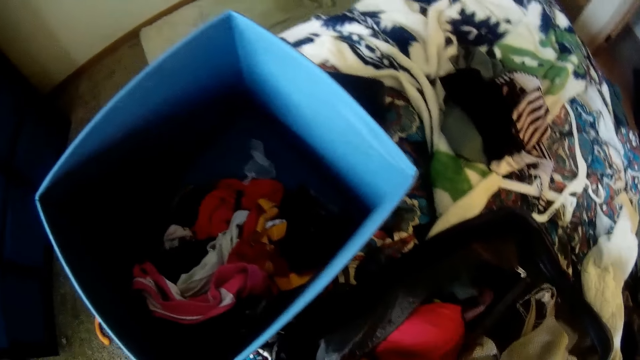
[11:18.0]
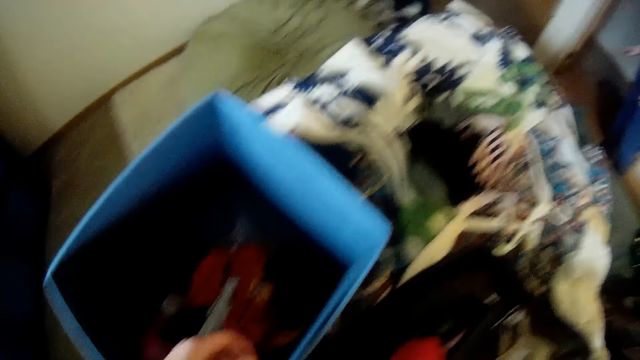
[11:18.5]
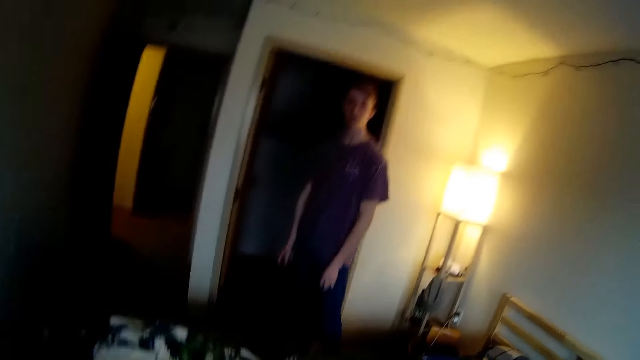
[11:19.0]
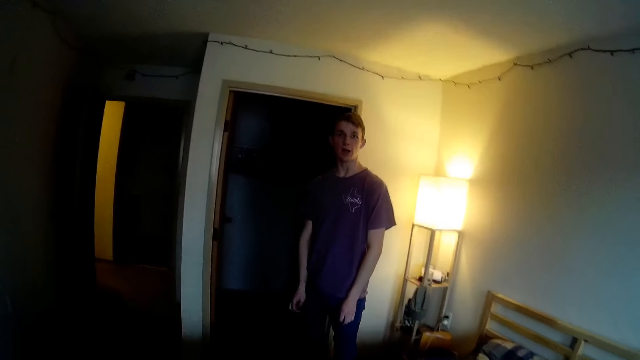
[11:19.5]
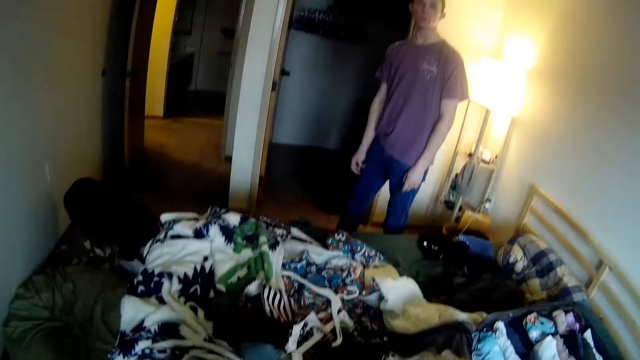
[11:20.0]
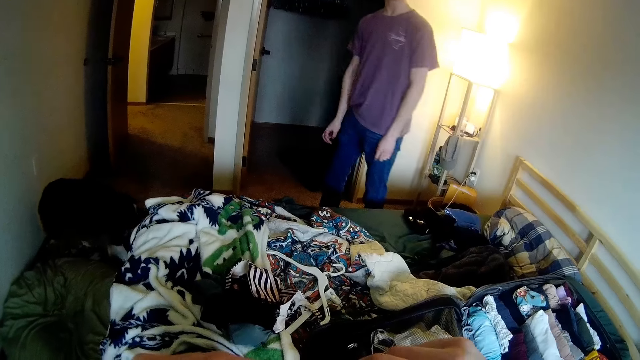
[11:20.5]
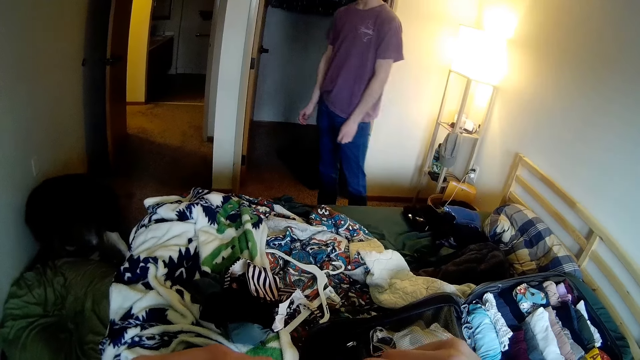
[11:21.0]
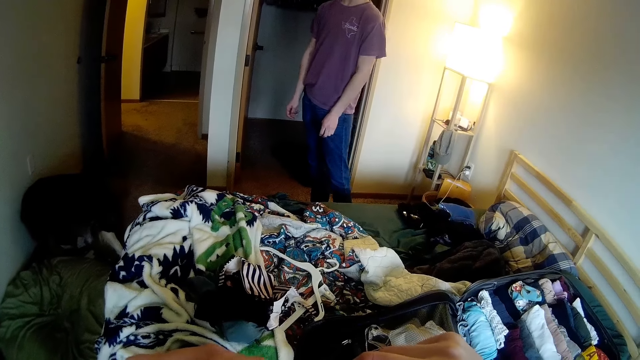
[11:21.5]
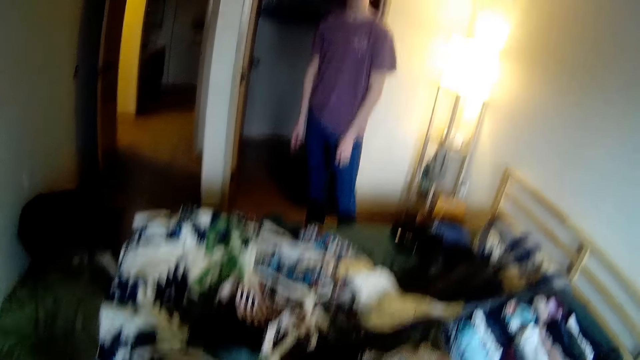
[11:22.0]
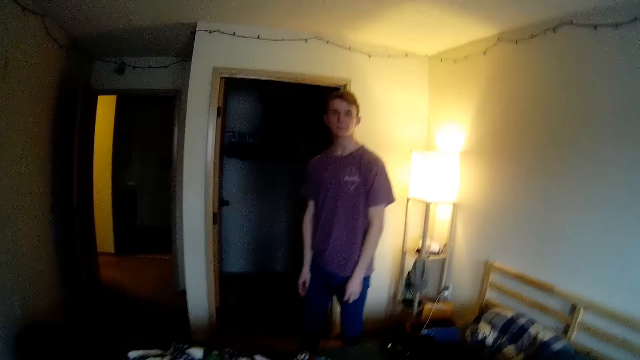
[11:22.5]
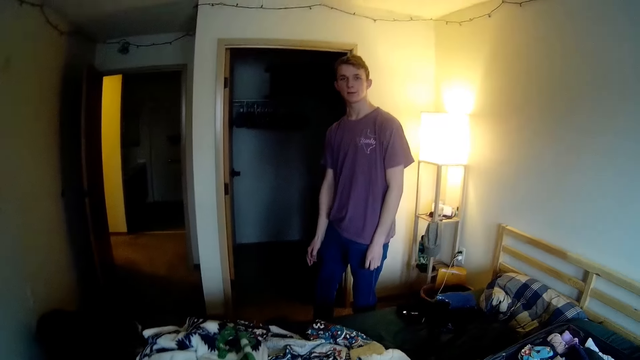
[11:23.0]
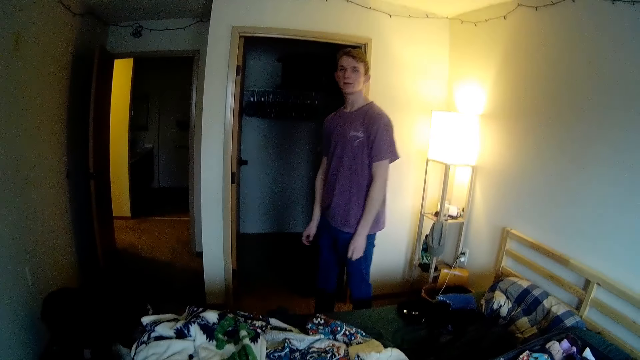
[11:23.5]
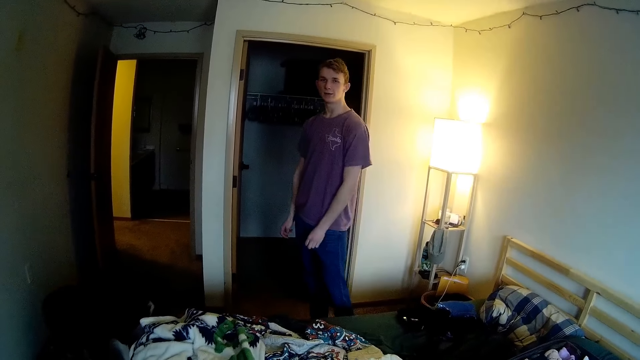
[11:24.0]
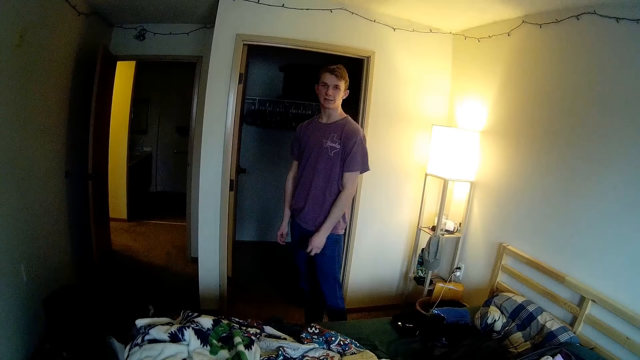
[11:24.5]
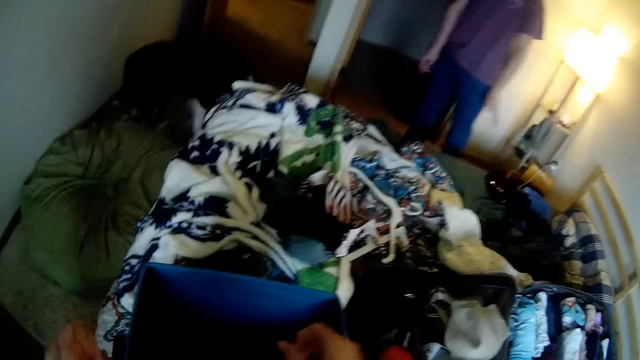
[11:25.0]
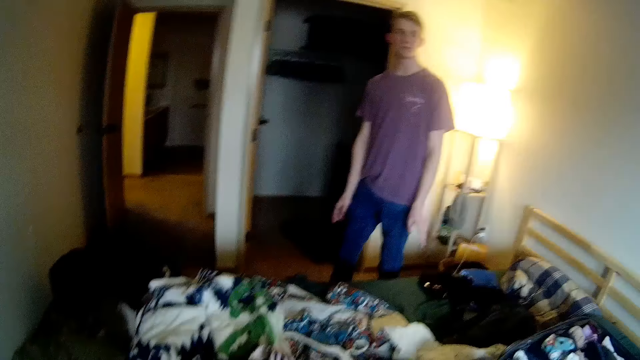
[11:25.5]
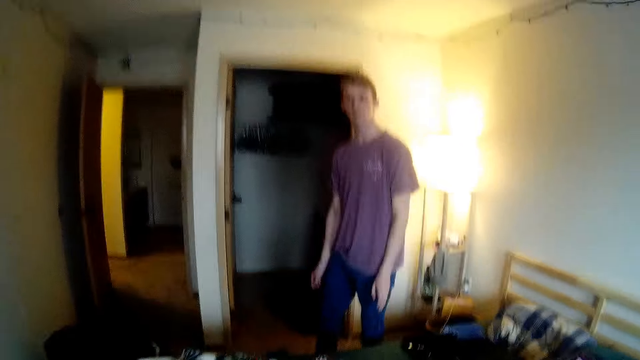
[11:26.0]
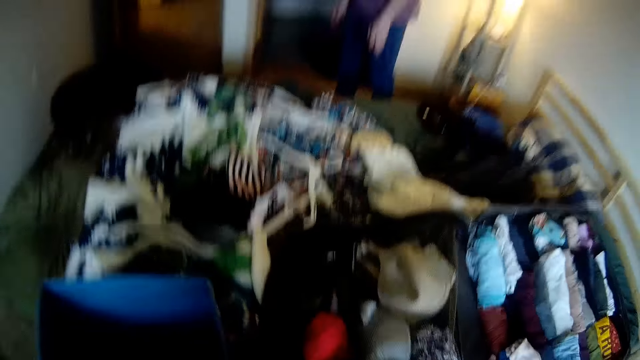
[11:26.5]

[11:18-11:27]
The camera wearer looks at the man. They interact with the man.

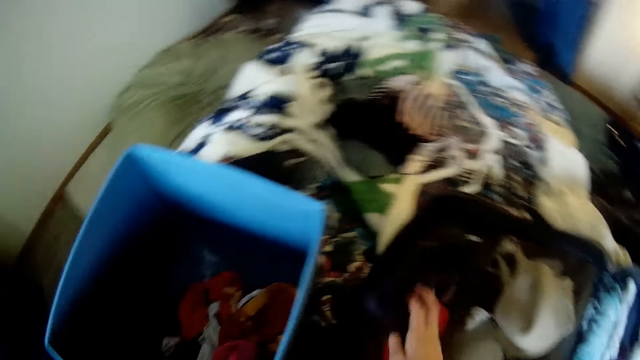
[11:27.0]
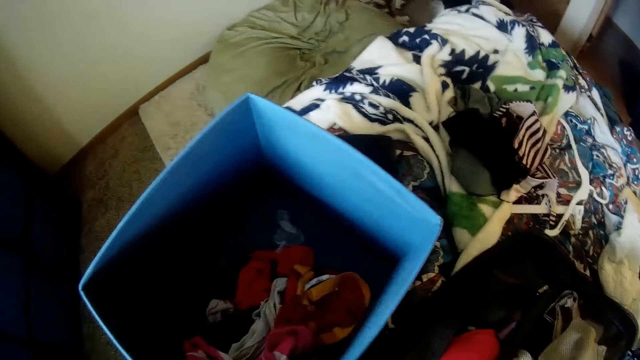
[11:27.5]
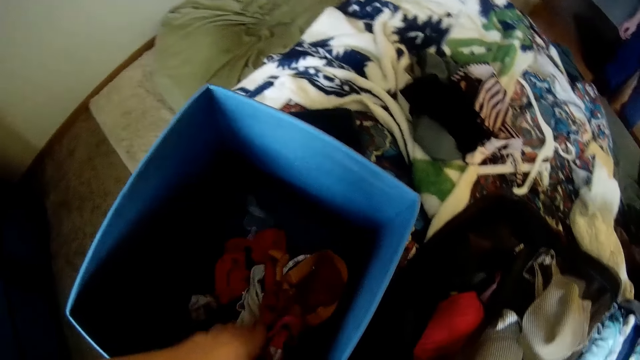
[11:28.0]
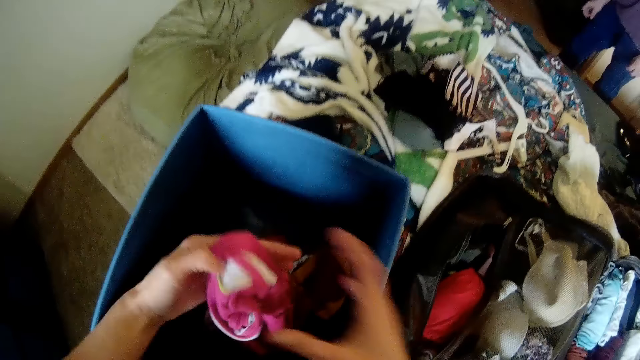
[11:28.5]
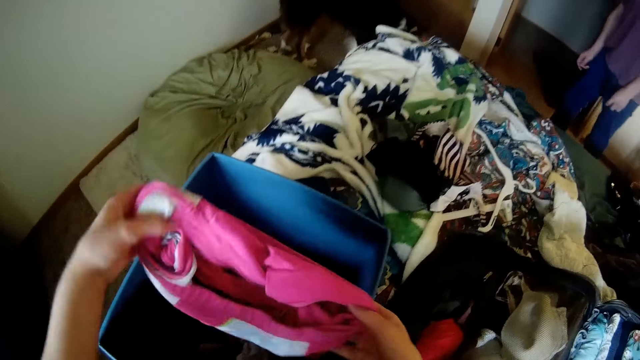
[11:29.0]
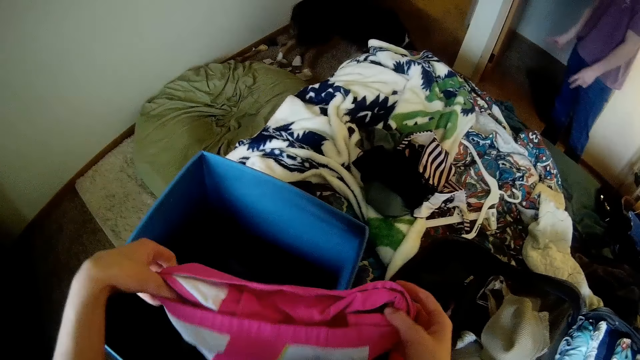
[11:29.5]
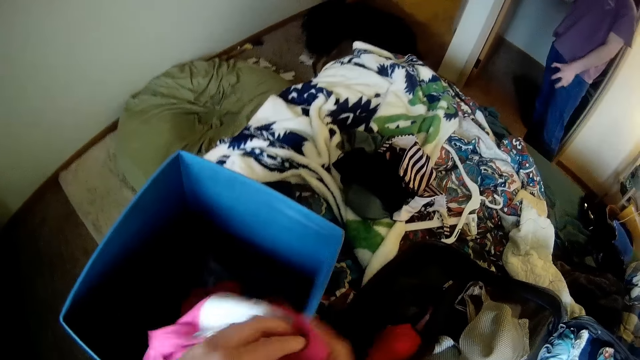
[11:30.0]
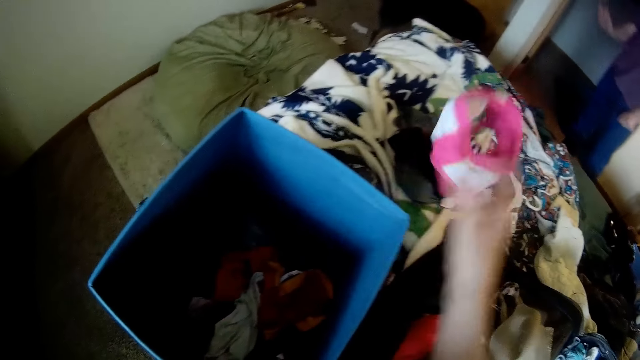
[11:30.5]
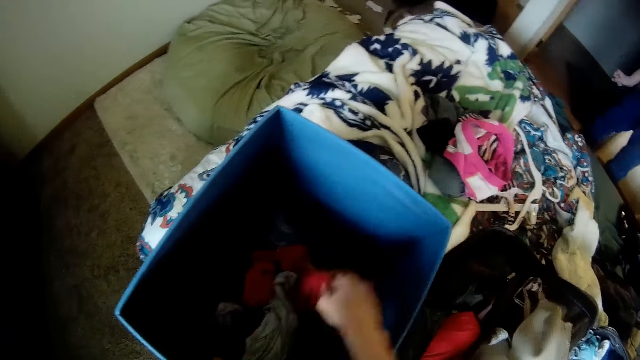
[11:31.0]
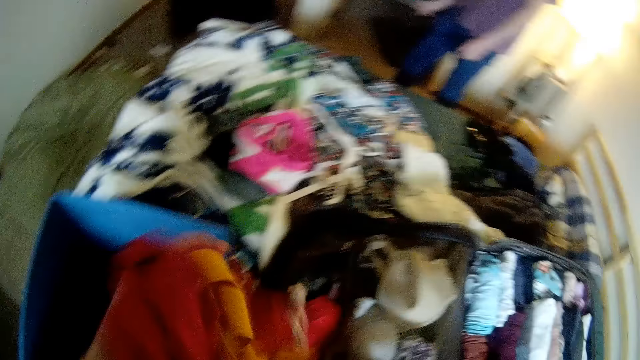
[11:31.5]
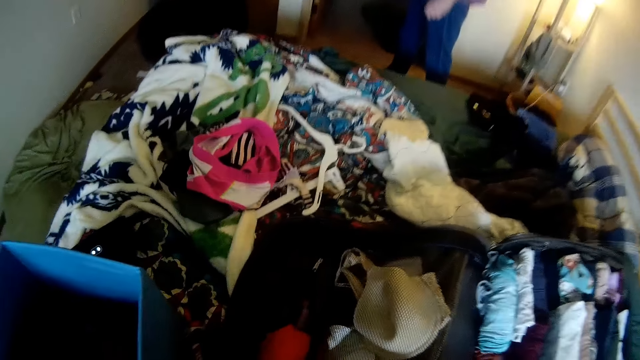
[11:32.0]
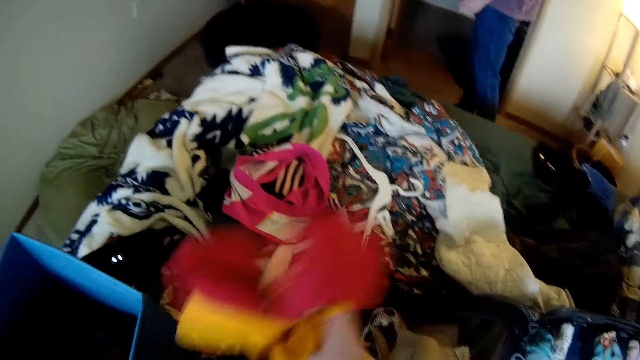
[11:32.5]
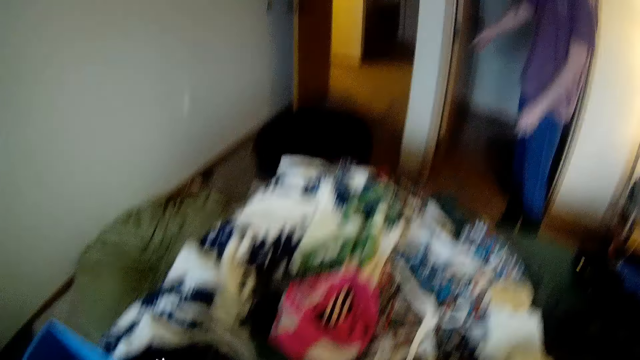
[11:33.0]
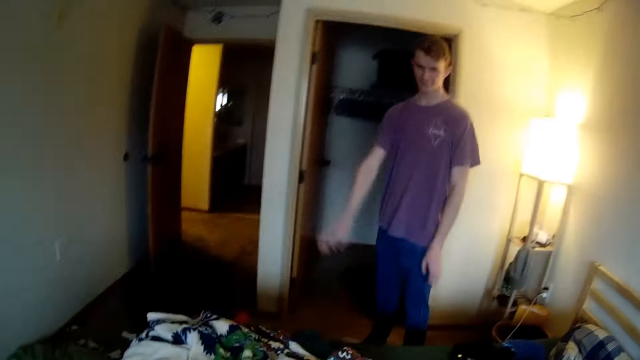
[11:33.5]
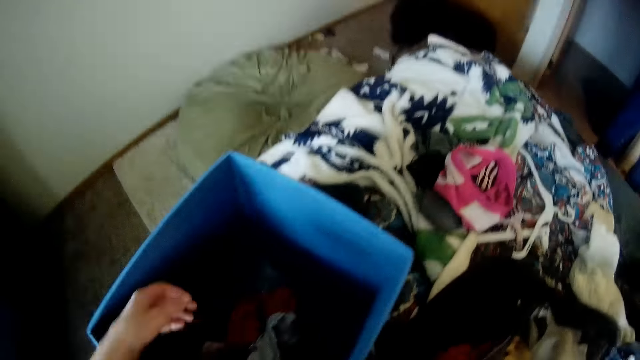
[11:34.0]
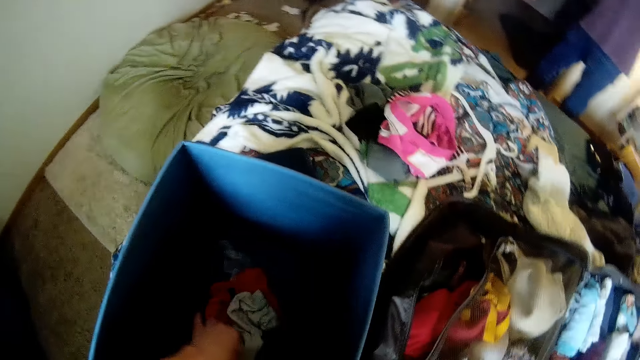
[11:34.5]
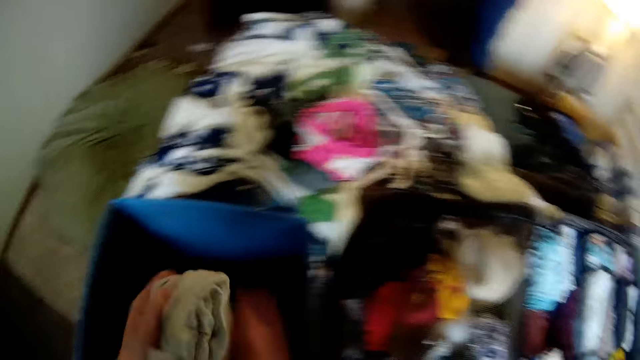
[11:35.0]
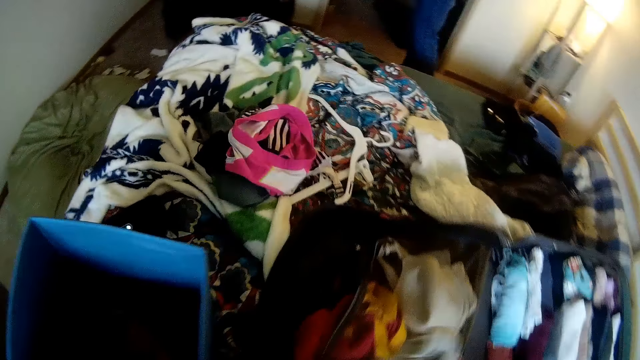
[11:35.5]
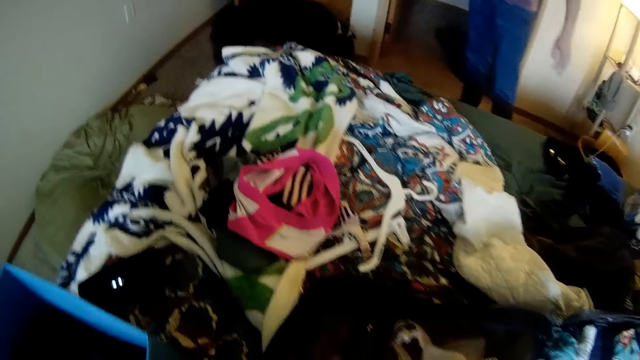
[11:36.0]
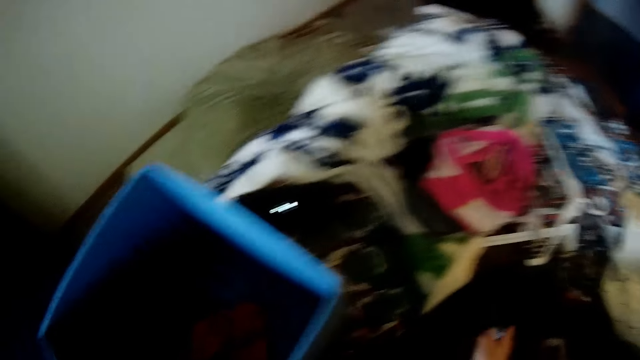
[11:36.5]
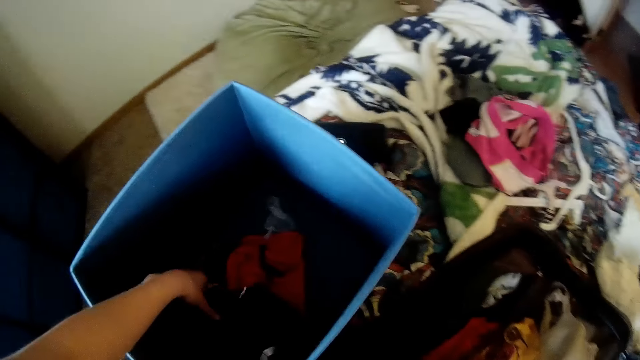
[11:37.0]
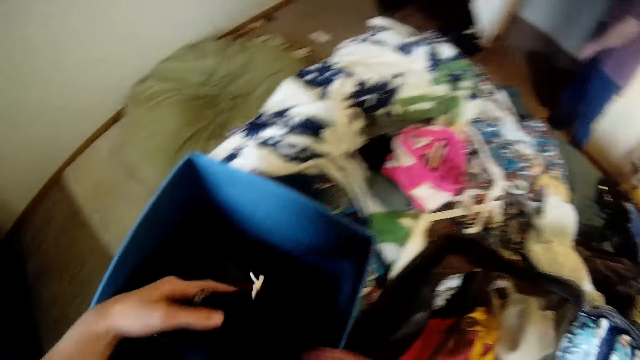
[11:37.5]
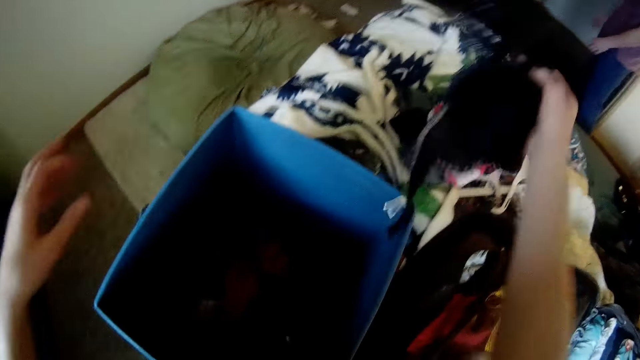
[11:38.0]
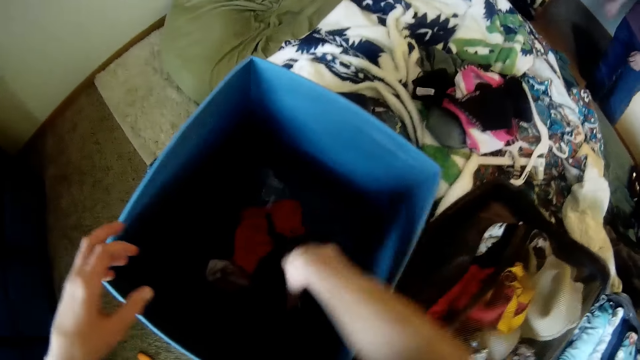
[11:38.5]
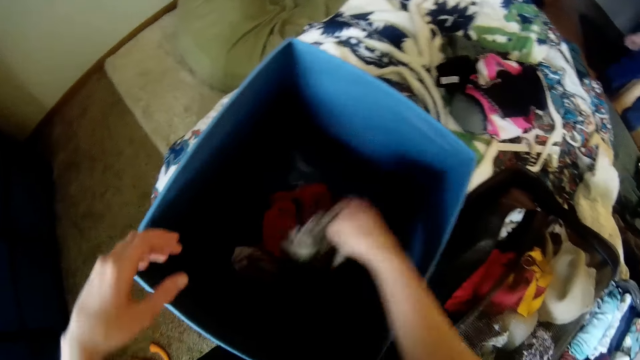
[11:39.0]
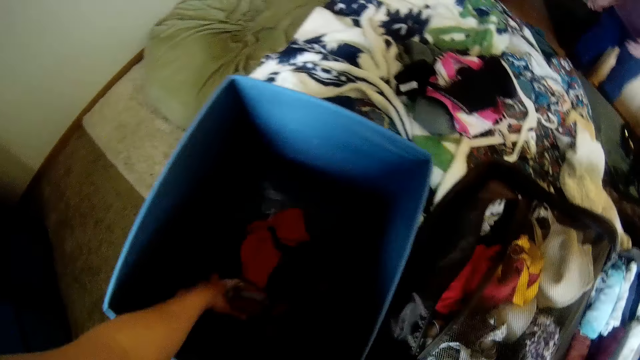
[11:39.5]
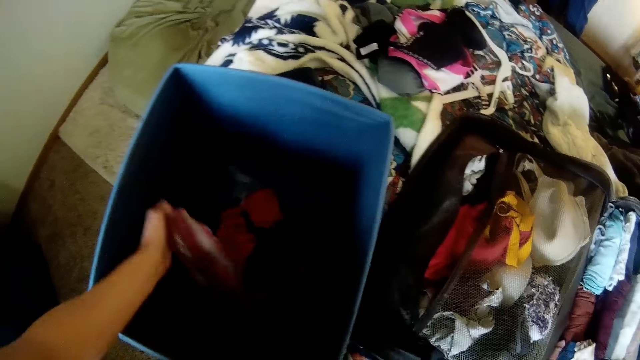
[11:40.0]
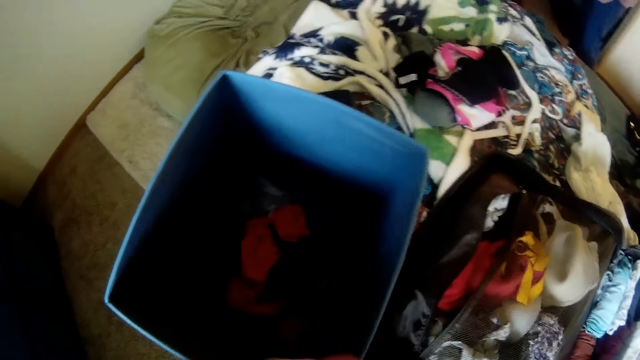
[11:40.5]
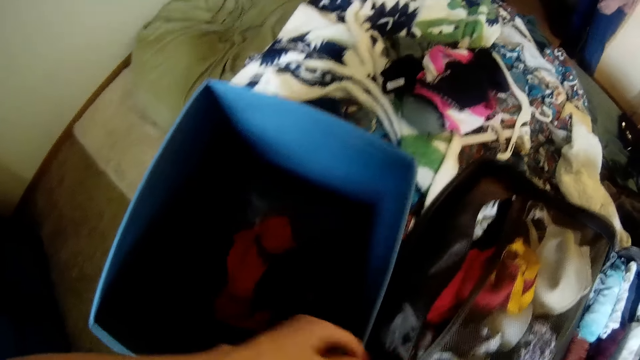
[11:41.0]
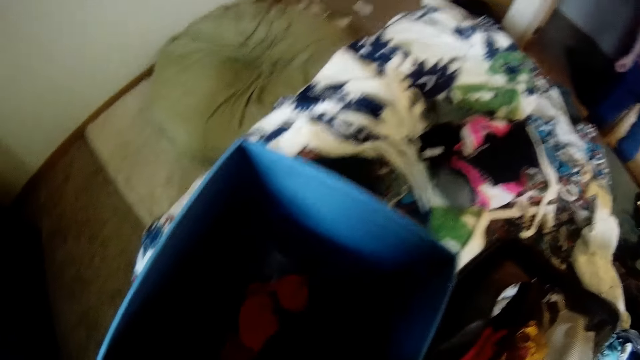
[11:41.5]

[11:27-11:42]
The camera wearer puts the cloth down. She takes a cloth from the box with her left hand. She drops the cloth on the bed. She takes a cloth from the box with her left hand. She holds the pant with her left hand. She throws the underwear on the bed. She puts the cloth in the luggage compartment. She takes a cloth from the box with her left hand. She puts the cloth in the luggage compartment. She takes a bra from the box with her left hand. She moves the bra to her right hand. She drops the bra on the bed. She takes a cloth from the box with her right hand. She puts the cloth down. She takes a cloth from the box with her left hand.
